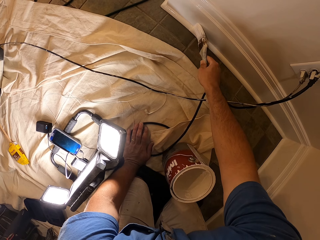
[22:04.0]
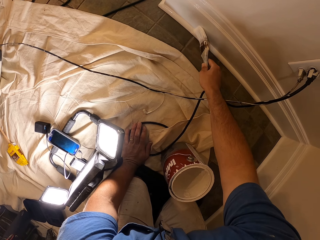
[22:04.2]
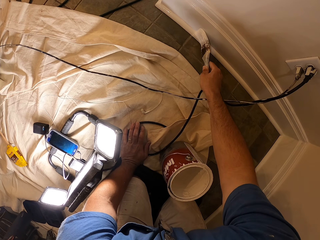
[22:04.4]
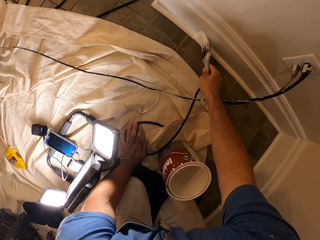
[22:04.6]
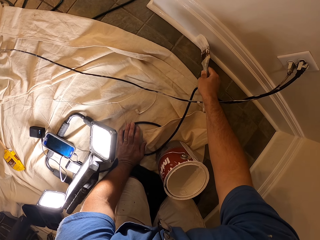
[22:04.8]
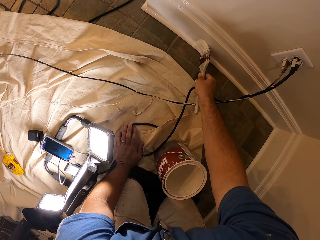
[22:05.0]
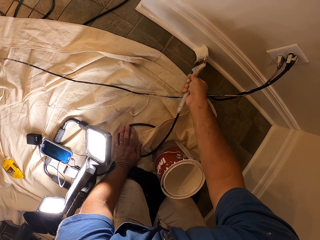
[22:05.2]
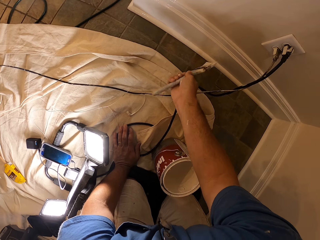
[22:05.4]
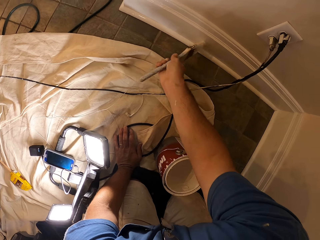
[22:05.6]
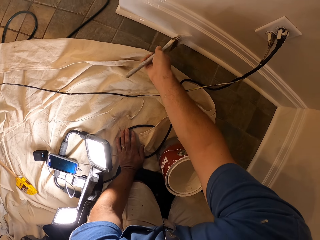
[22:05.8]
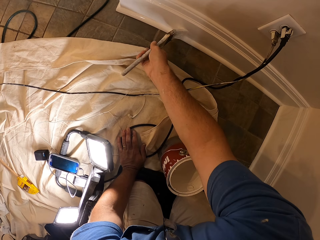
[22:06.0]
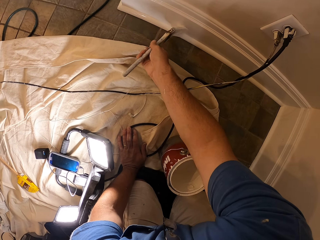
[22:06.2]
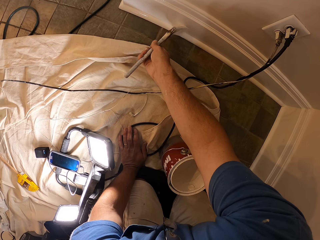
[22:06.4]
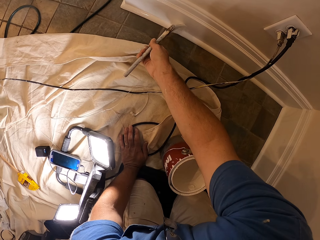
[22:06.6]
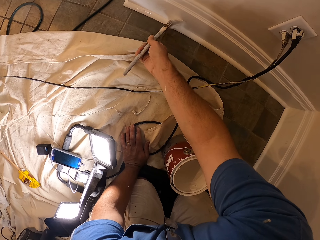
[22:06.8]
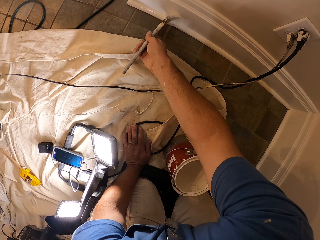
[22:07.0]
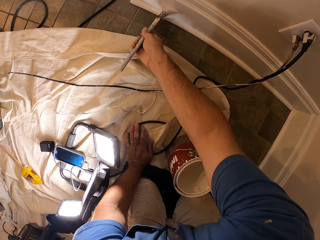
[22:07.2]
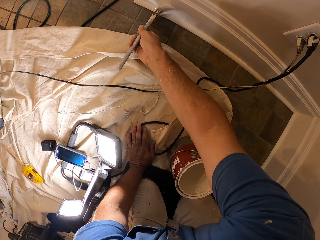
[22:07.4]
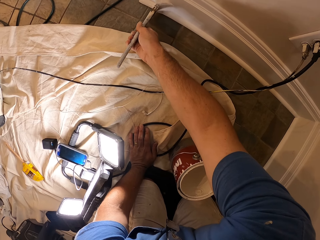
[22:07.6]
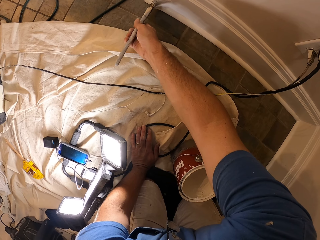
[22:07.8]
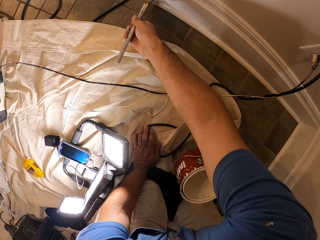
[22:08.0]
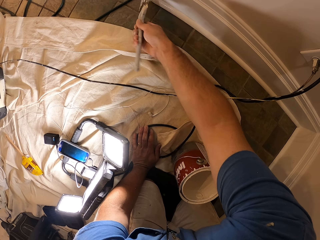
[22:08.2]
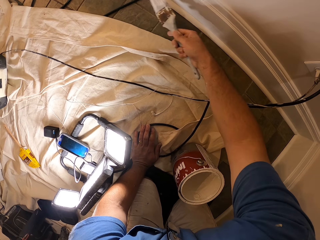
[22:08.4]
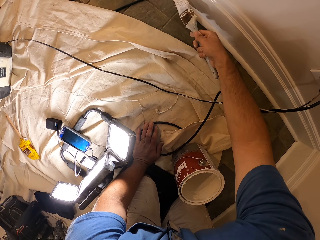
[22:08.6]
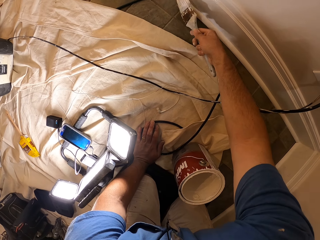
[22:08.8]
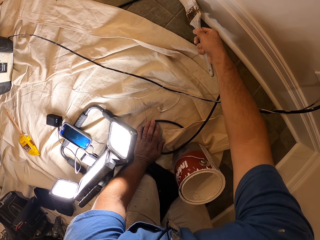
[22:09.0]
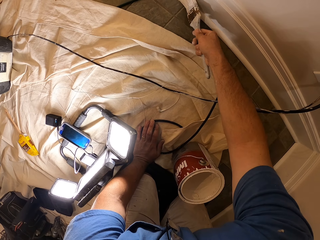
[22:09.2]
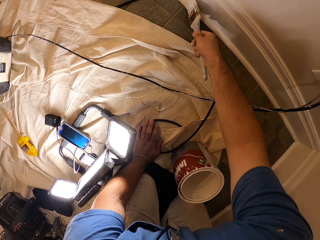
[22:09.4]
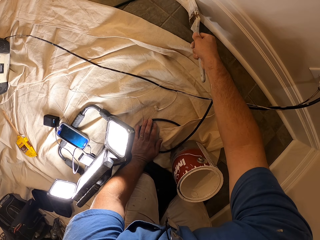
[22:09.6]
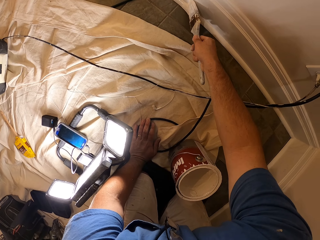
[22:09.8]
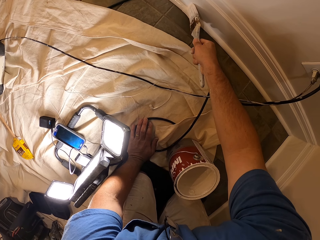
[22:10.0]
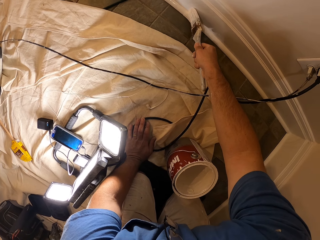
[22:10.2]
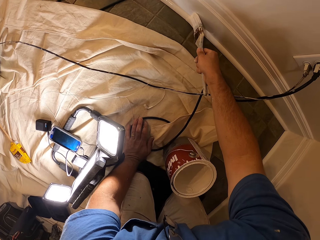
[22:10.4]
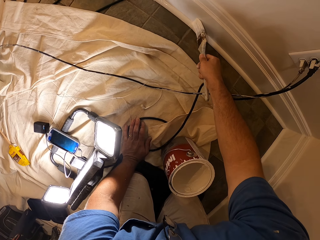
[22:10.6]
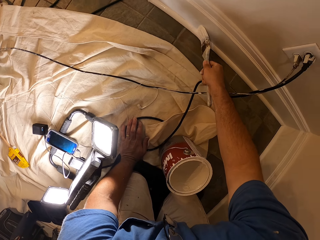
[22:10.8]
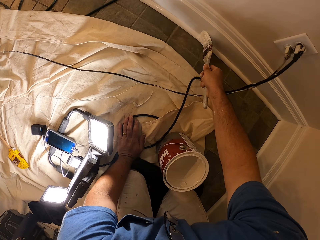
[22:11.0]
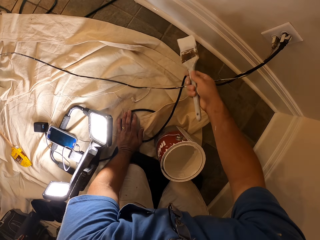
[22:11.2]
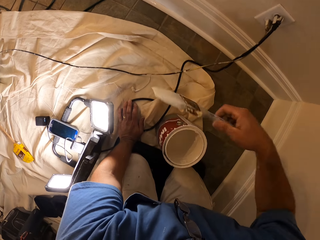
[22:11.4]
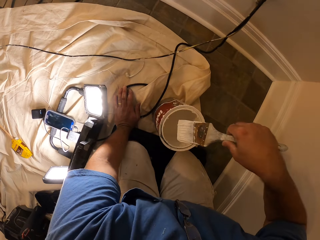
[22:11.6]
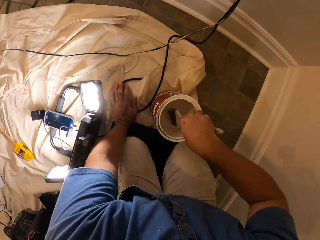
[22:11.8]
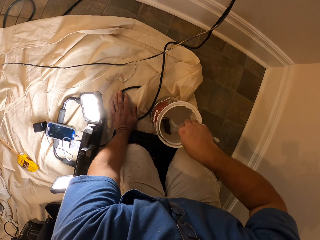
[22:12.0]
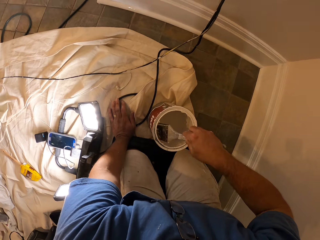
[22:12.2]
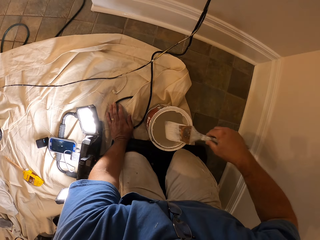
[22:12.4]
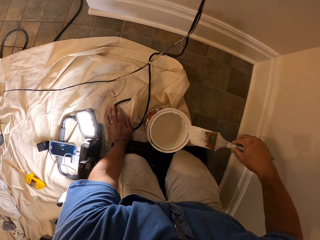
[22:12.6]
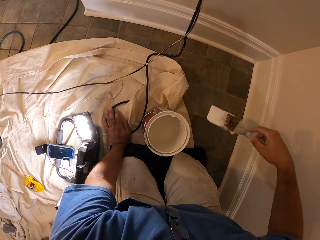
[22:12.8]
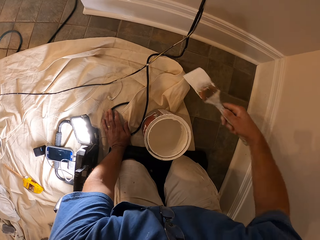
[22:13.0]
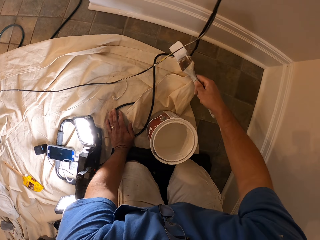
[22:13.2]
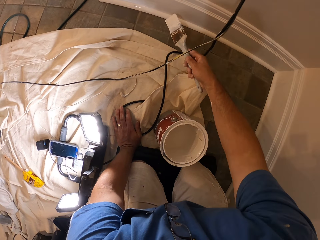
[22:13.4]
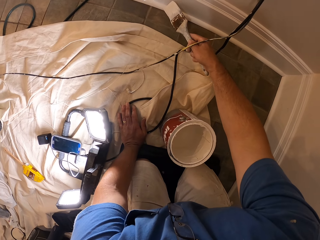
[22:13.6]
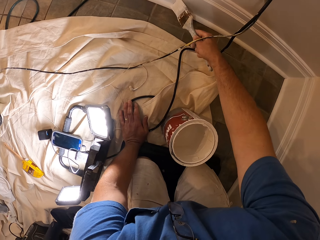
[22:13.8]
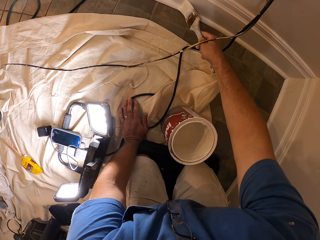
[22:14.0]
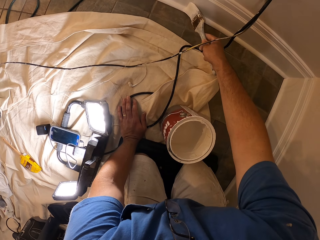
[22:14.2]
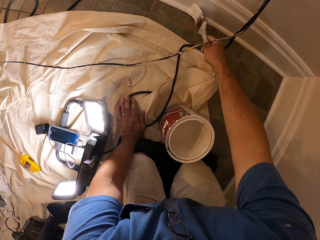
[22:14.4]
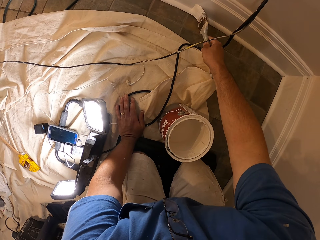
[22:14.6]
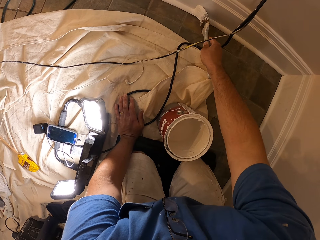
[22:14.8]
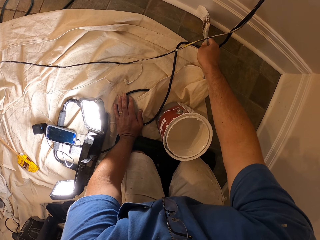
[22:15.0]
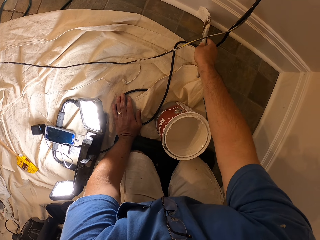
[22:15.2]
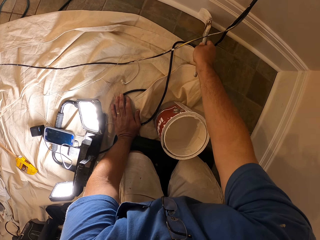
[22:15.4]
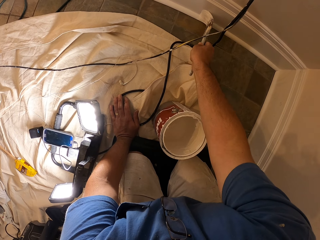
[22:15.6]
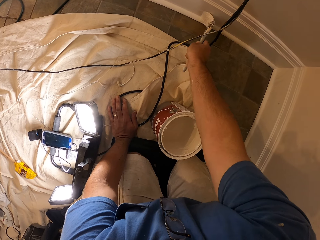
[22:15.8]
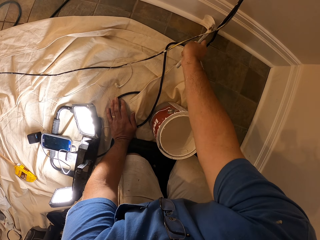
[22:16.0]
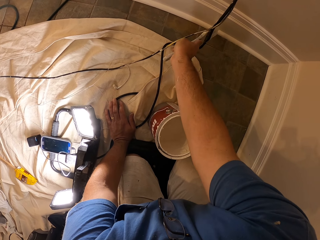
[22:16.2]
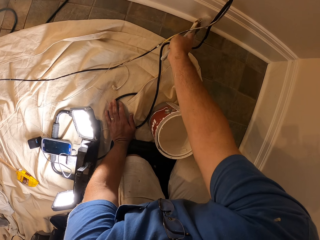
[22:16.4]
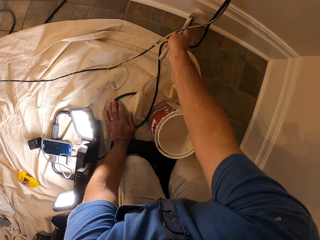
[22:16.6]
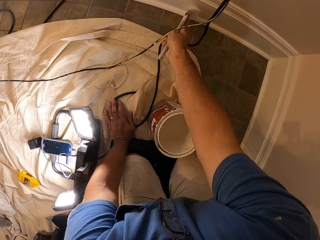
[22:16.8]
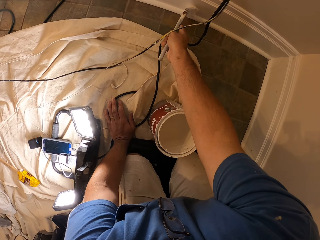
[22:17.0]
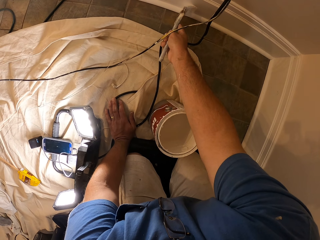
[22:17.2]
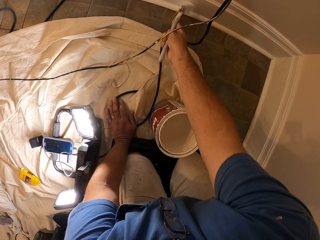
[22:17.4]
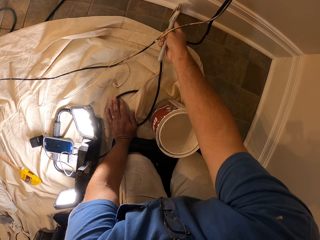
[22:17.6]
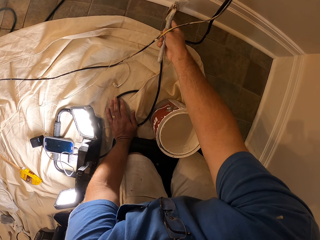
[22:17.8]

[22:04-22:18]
The camera wearer dips the paint brush in the bucket of paint. They clean the paint brush with the top of the bucket of paint. They paint the baseboard with the paint brush.

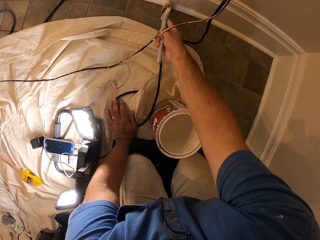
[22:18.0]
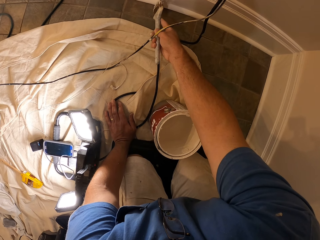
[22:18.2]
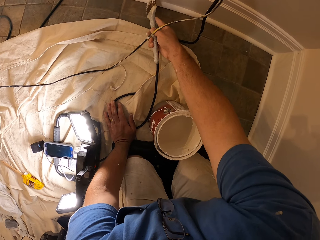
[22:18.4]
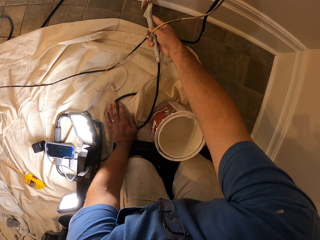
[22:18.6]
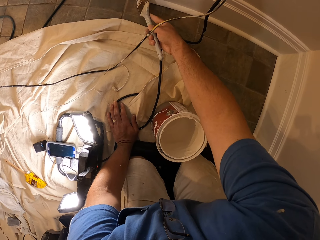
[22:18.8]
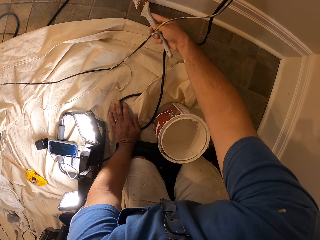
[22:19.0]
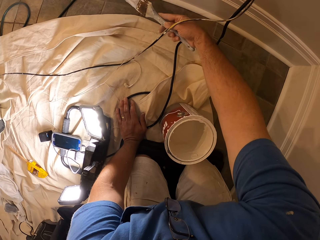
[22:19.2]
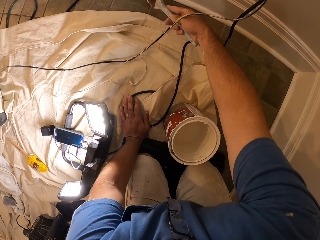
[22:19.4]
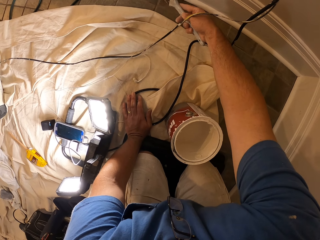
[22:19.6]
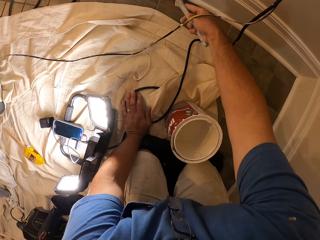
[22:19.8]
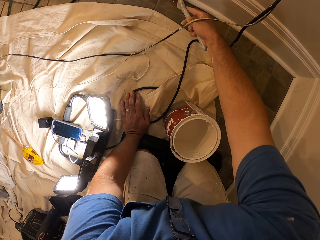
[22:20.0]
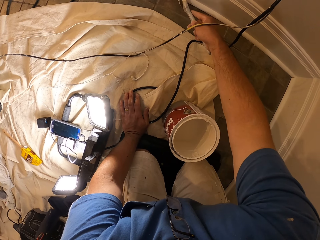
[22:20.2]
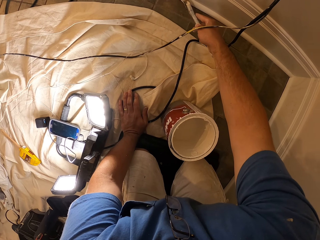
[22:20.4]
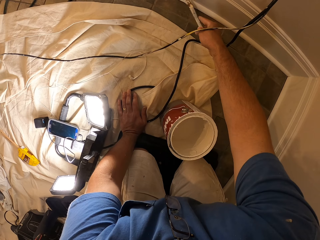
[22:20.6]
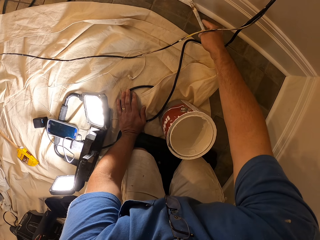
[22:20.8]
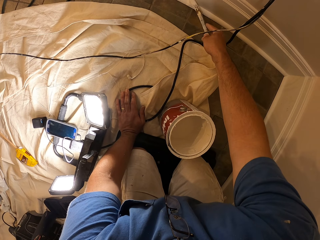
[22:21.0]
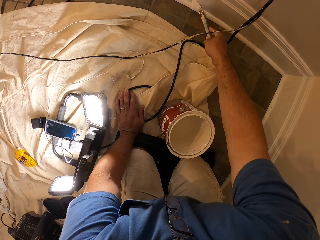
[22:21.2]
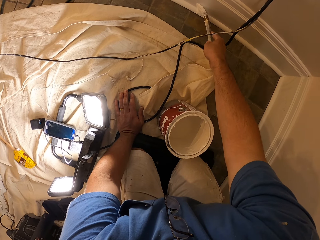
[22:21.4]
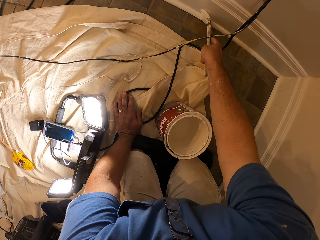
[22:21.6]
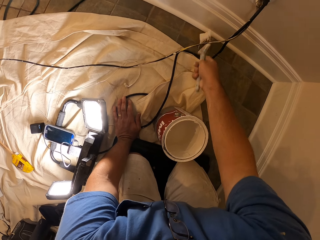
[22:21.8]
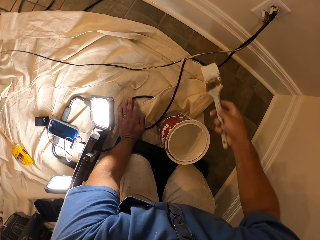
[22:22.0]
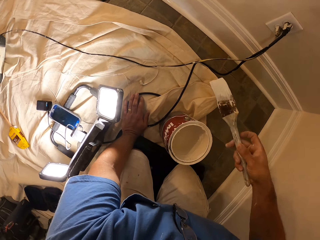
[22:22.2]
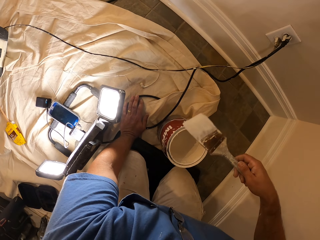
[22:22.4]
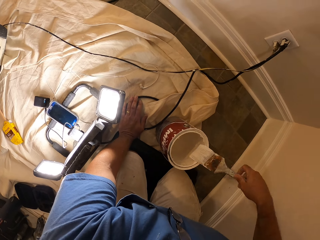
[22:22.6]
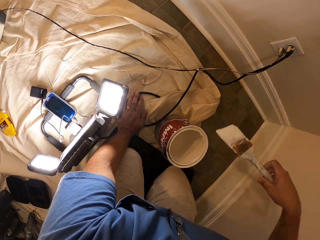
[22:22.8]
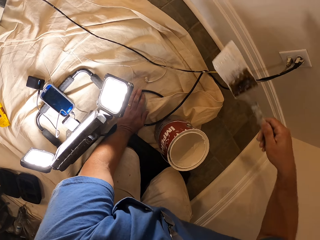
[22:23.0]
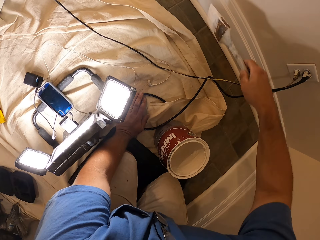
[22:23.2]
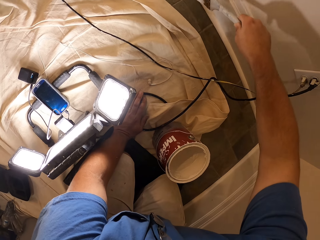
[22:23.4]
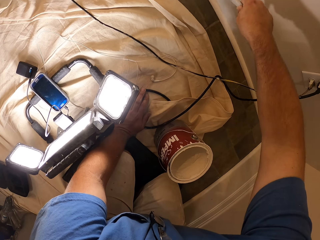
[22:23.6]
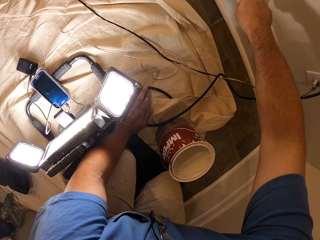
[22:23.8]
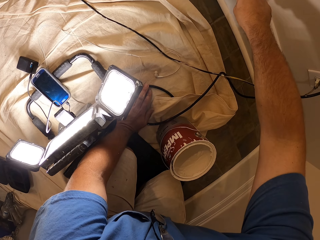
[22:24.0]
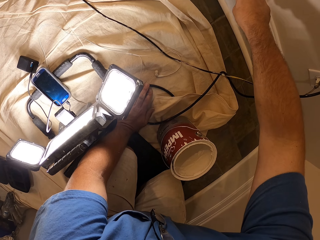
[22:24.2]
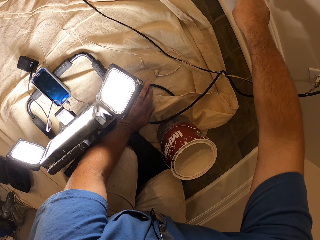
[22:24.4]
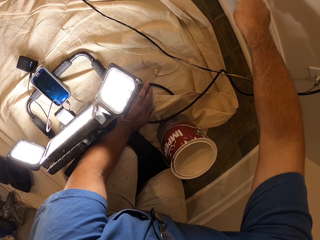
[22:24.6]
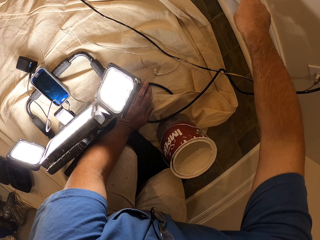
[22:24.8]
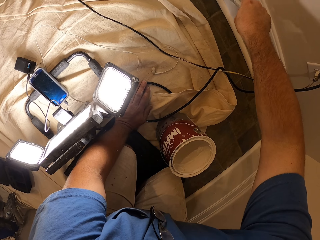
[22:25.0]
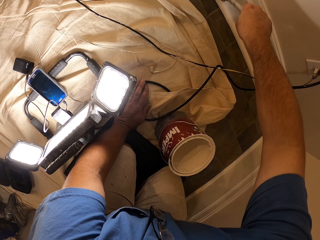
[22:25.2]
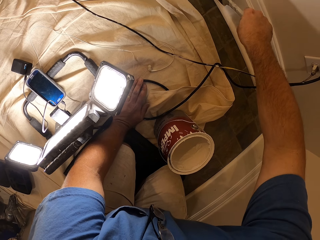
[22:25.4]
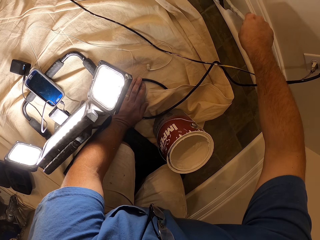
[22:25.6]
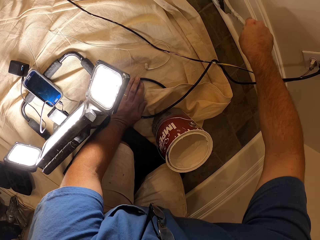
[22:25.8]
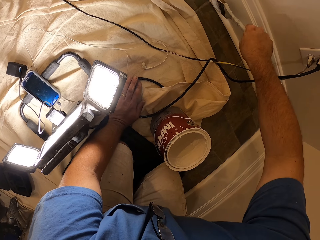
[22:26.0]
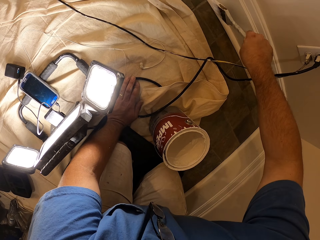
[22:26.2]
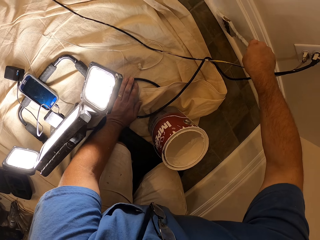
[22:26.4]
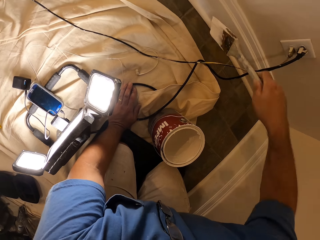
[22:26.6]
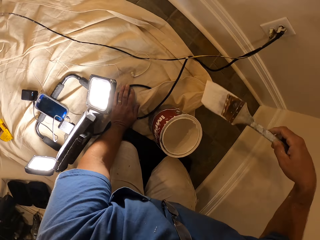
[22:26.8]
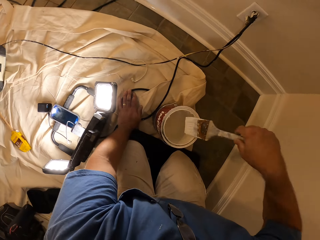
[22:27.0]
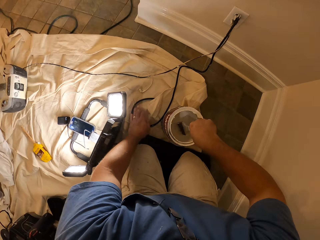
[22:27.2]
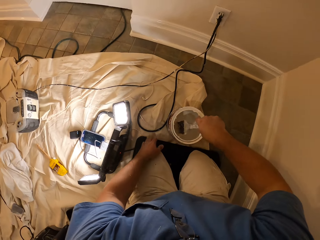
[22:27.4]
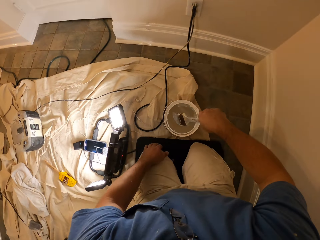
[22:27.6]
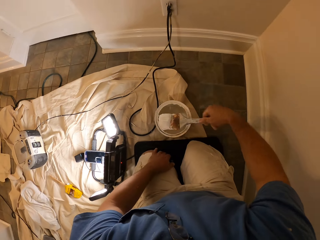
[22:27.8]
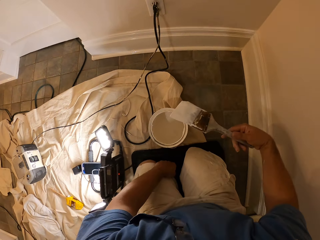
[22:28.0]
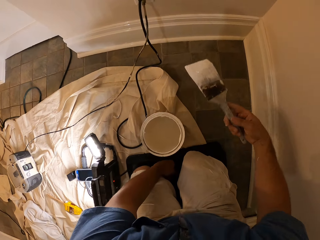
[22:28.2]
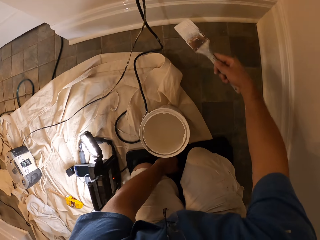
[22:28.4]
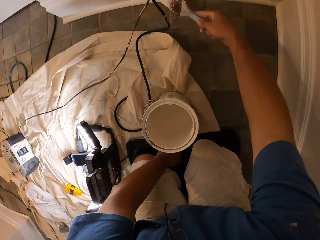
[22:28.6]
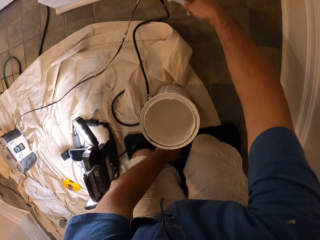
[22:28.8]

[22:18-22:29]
The camera wearer cleans the paint brush with the top of the bucket of paint. They paint the baseboard with the paint brush. They dip the paint brush in the bucket of paint.
